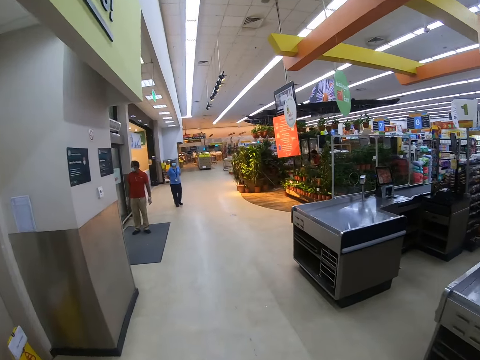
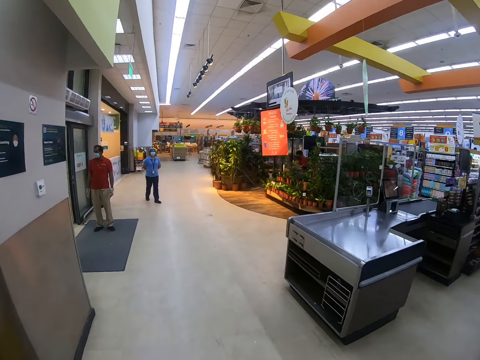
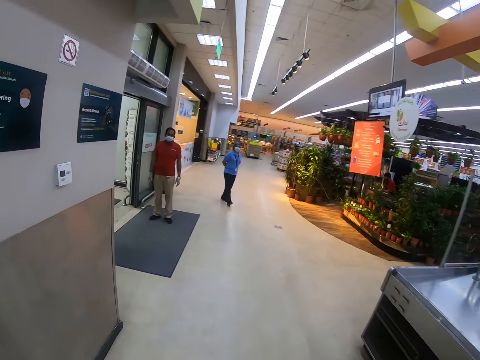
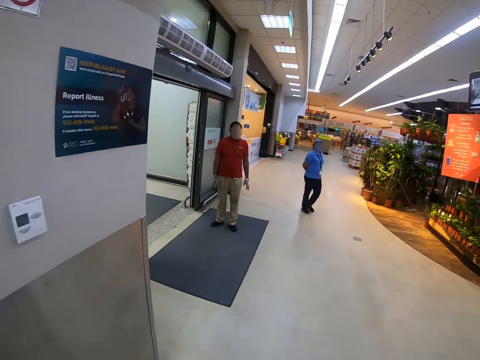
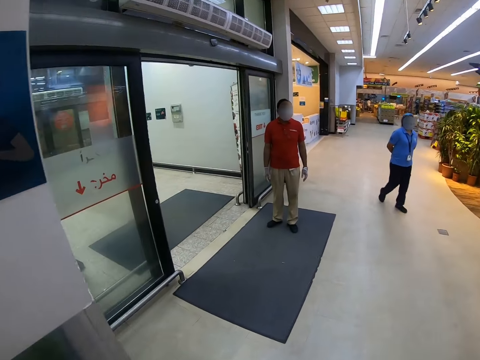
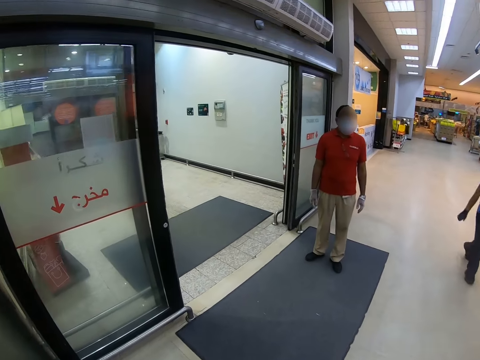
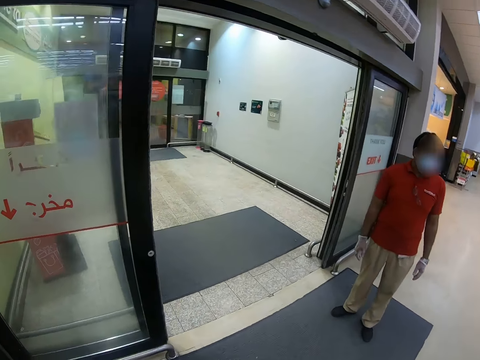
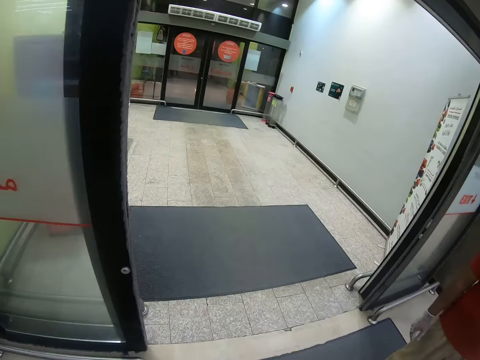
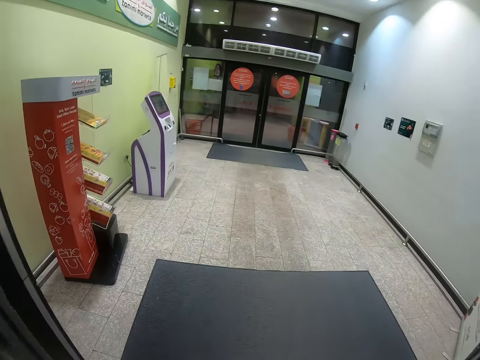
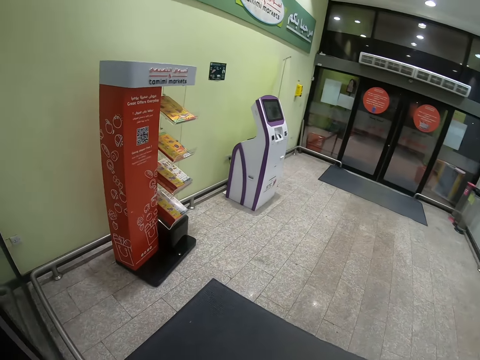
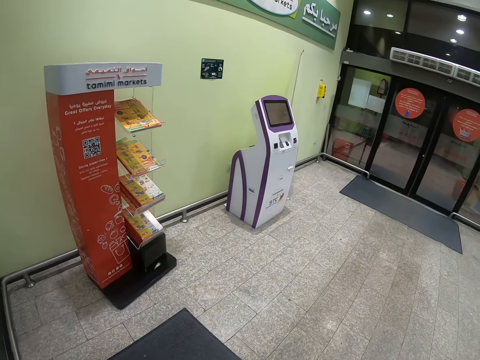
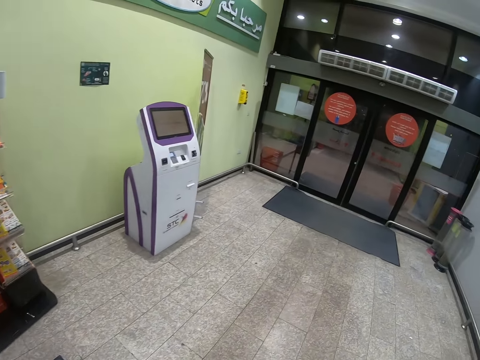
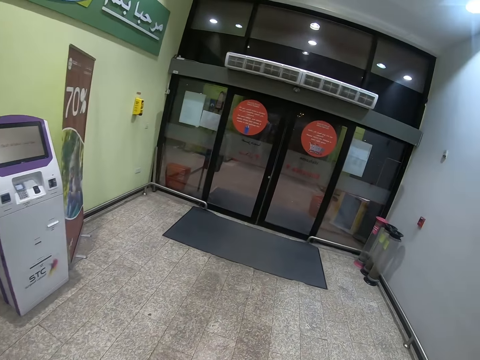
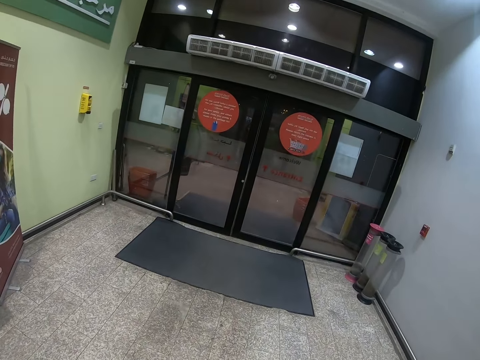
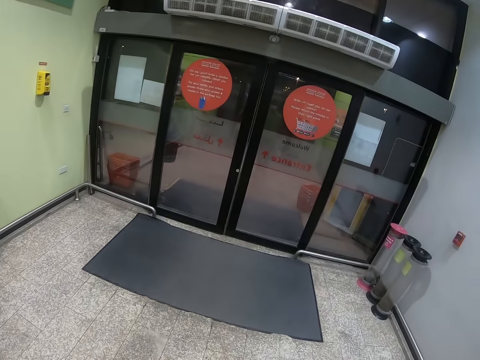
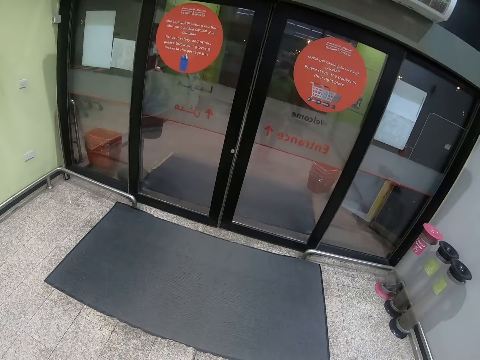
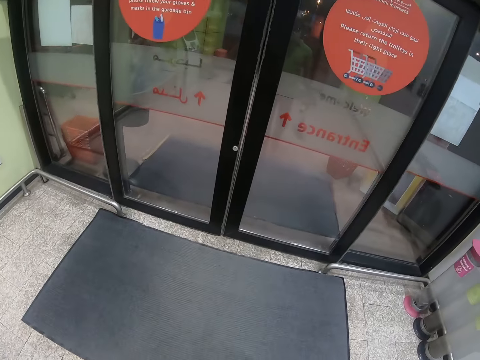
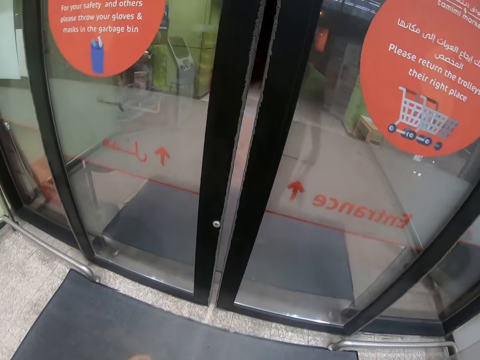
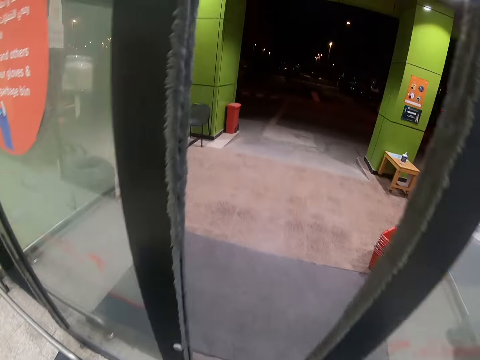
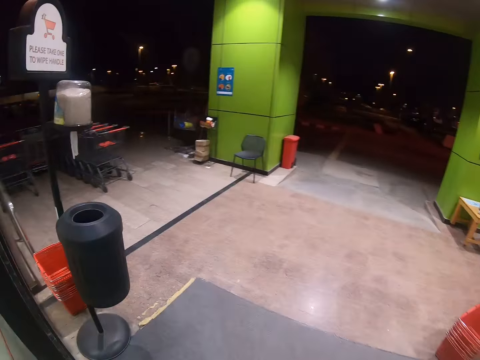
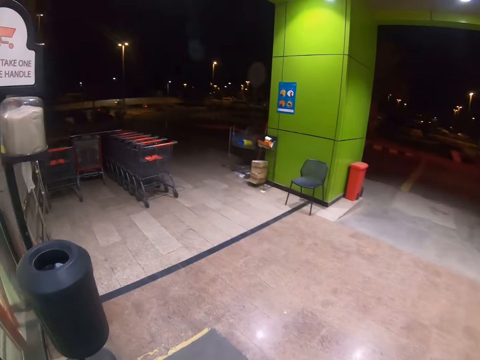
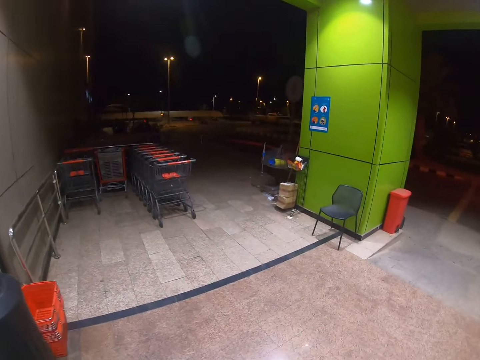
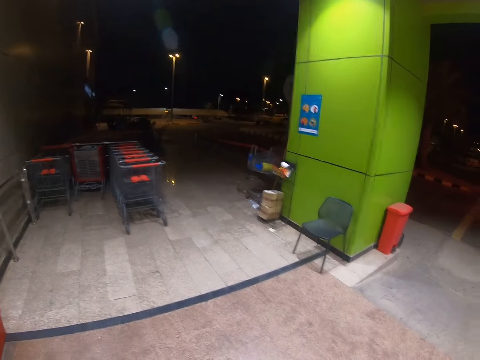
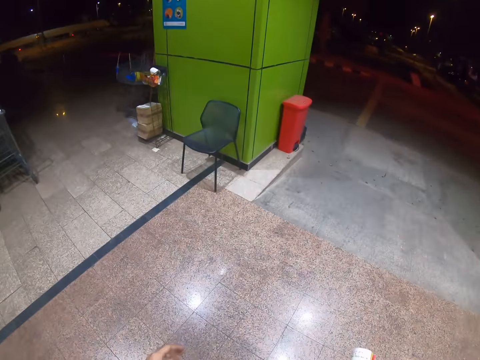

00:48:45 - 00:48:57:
The camera wearer walks out from the exit. They walk in a parking lot.

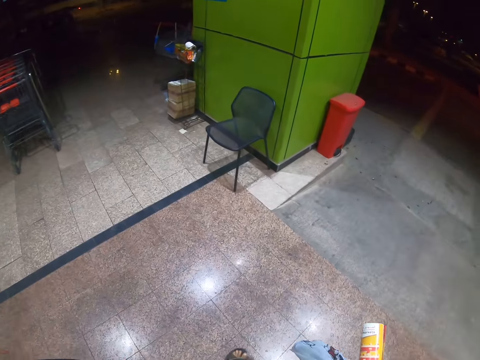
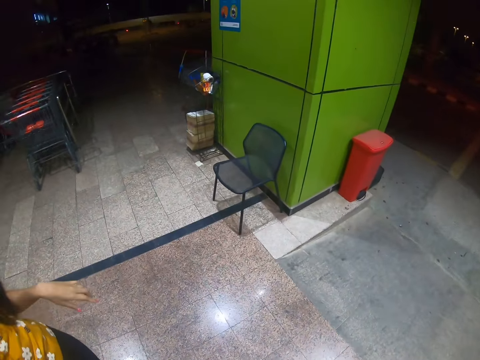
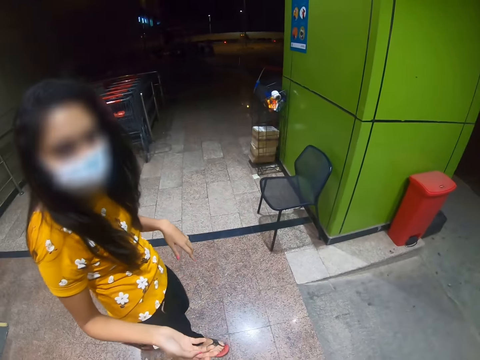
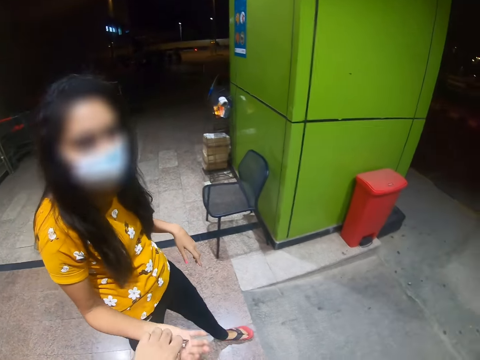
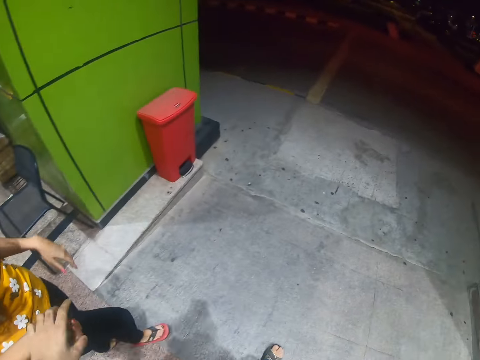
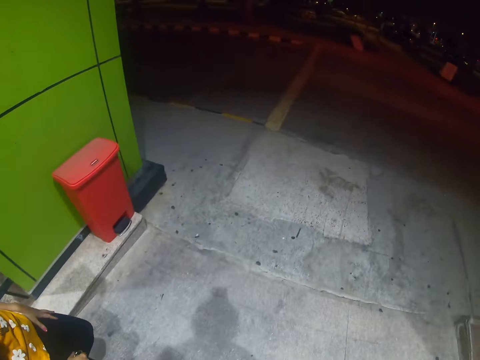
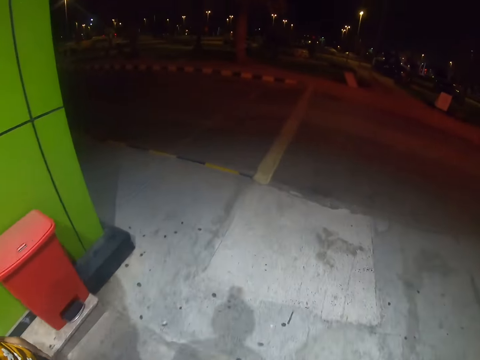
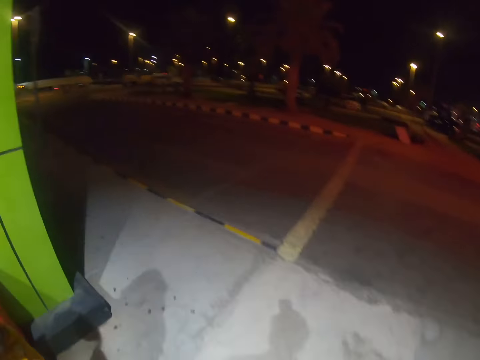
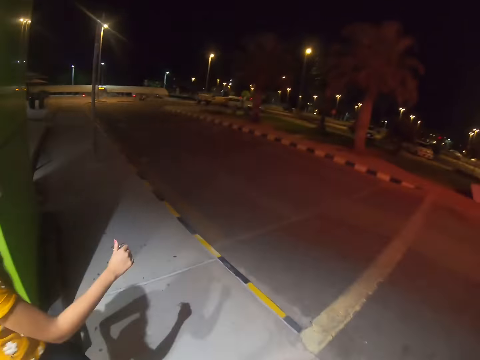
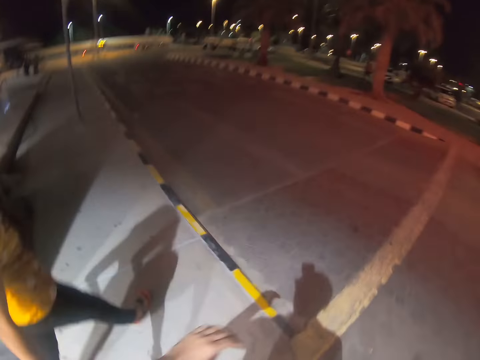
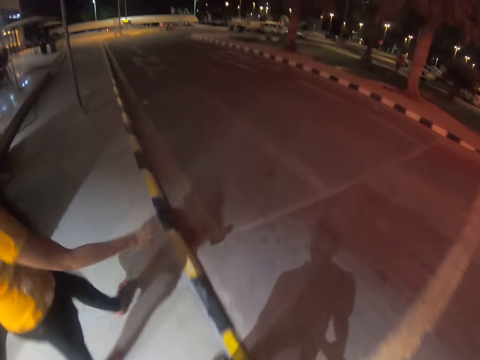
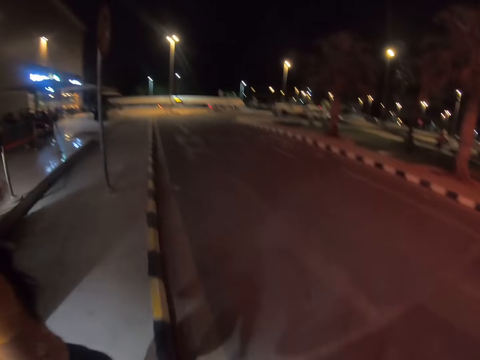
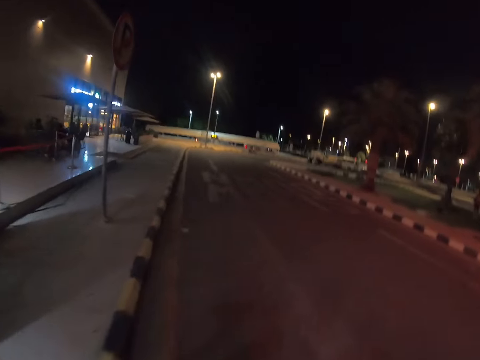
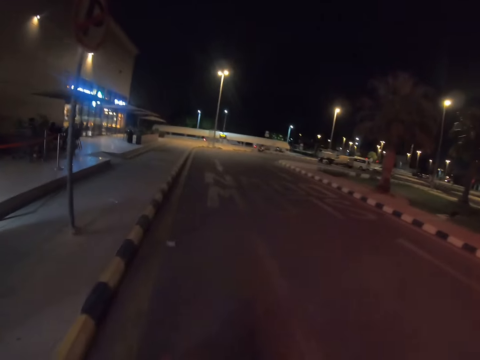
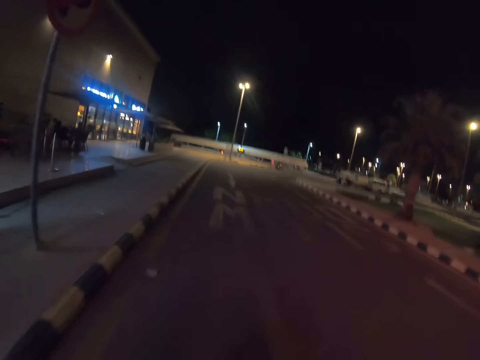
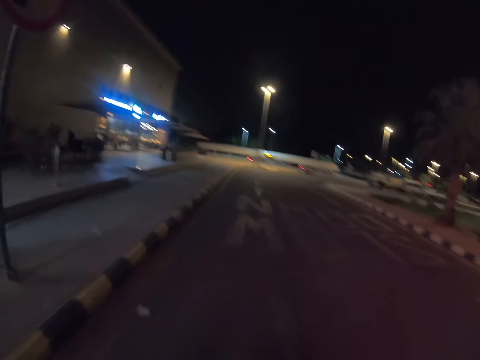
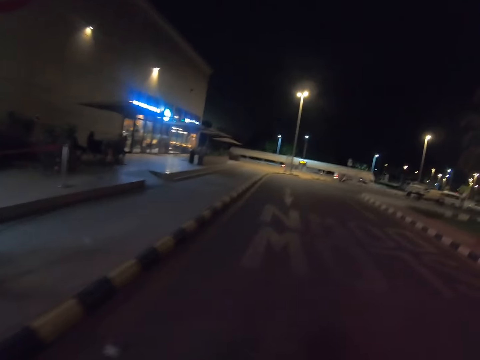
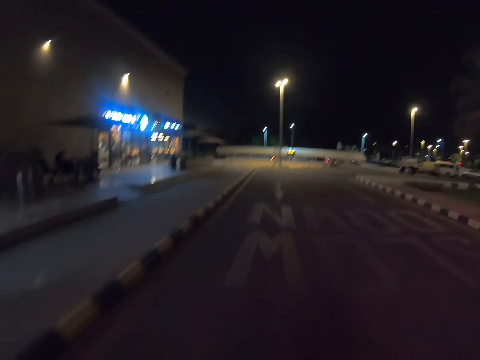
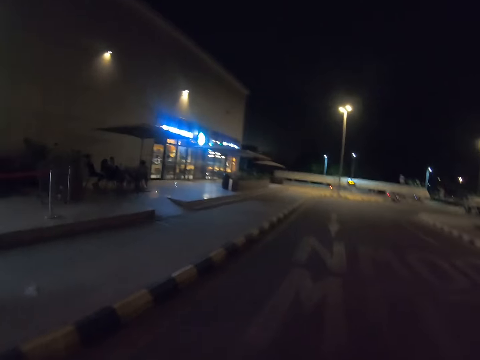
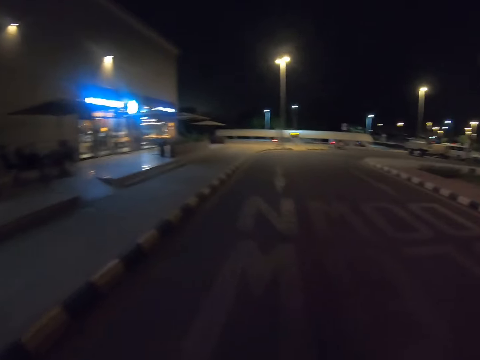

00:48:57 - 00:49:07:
A person converses with the camera wearer. The camera wearer walks on the street road.

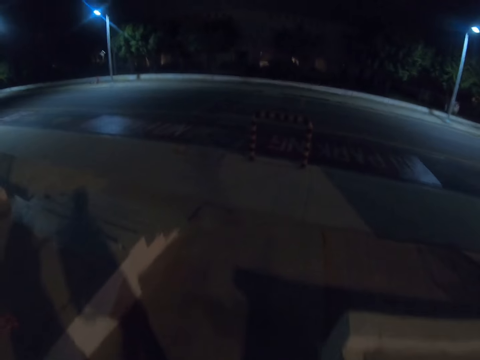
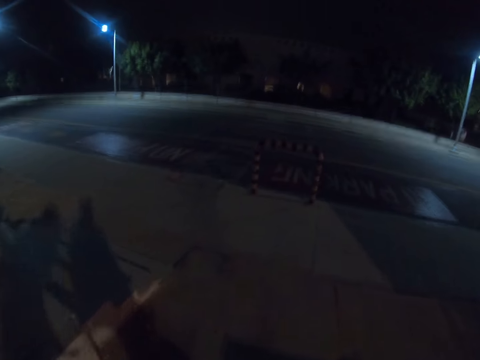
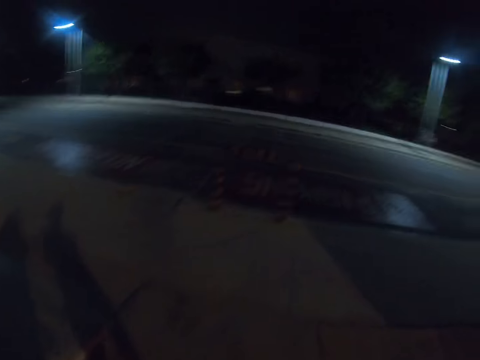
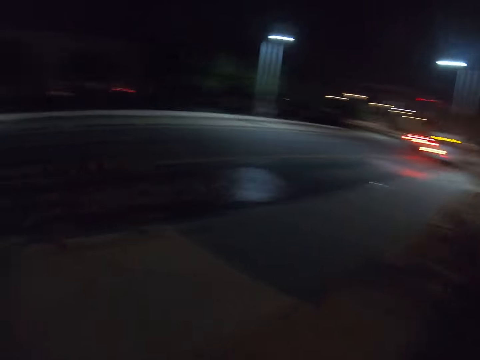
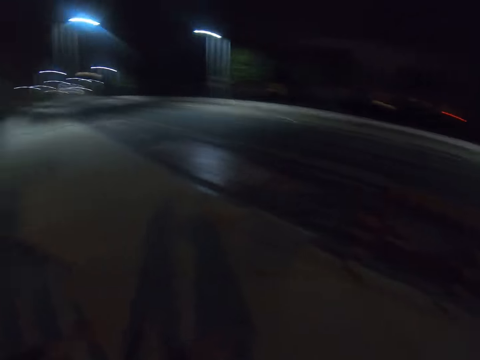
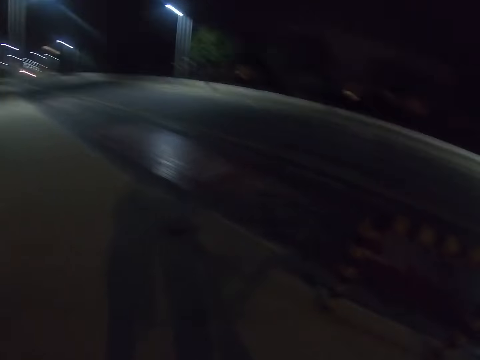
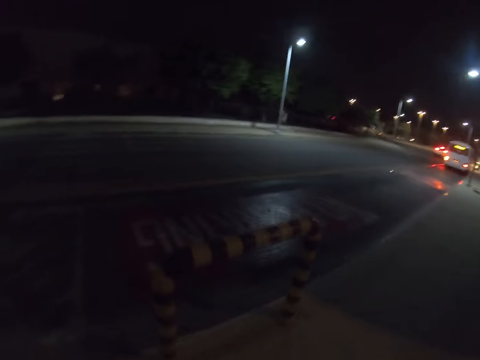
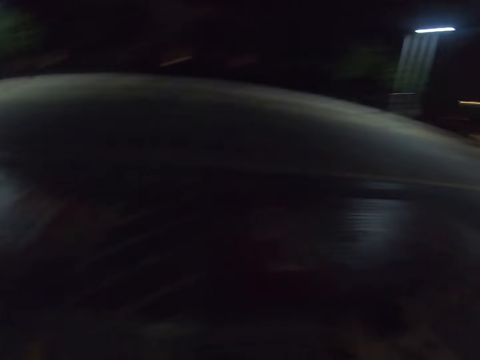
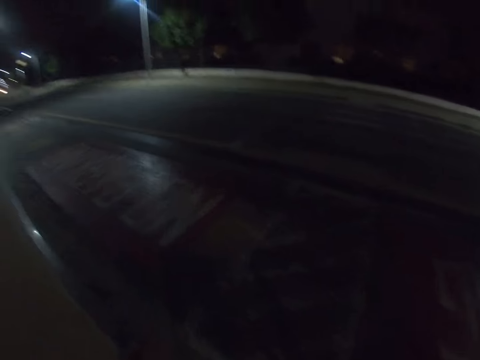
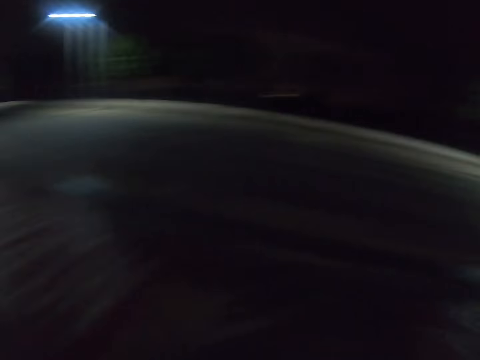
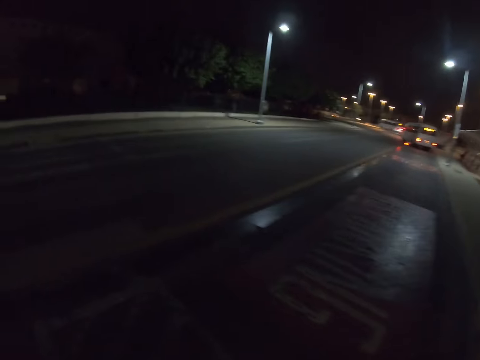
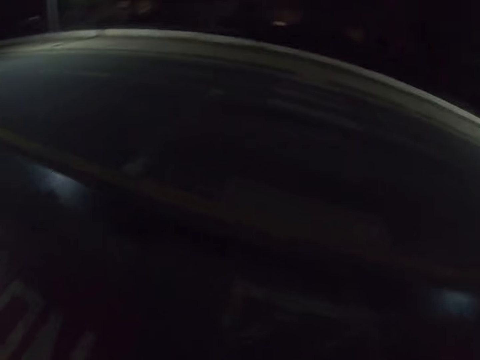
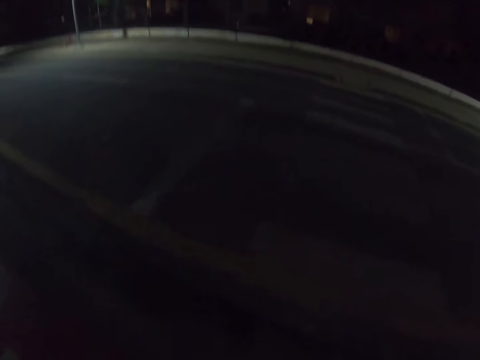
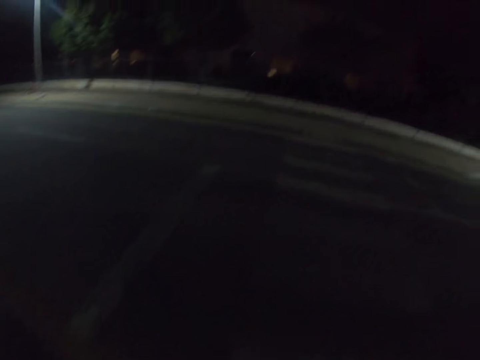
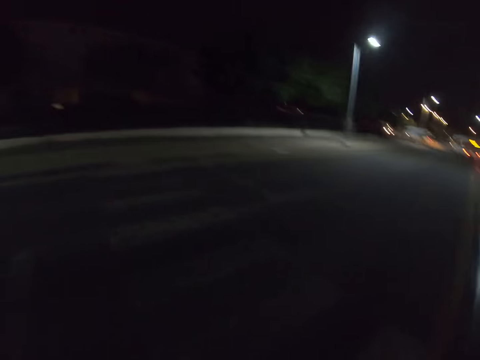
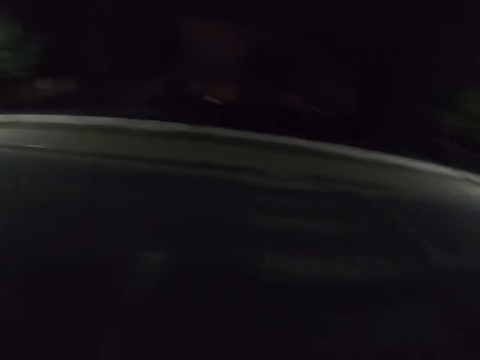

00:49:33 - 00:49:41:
The camera wearer looks around. They cross the road.
